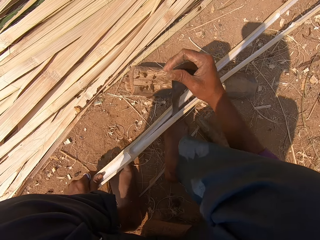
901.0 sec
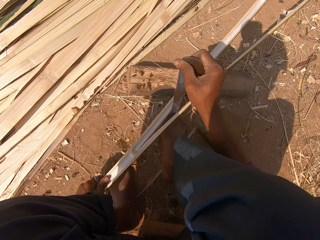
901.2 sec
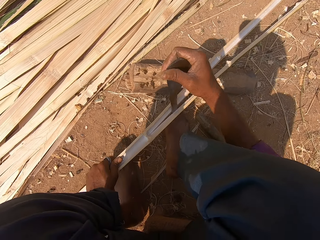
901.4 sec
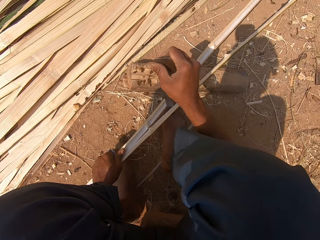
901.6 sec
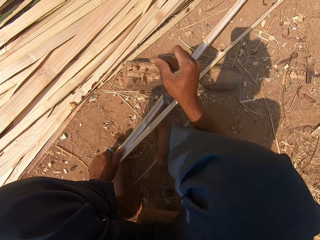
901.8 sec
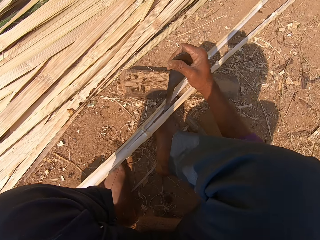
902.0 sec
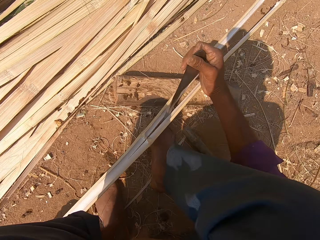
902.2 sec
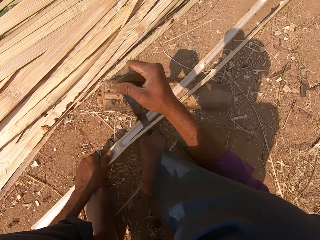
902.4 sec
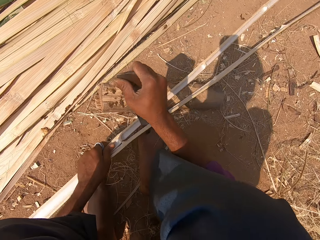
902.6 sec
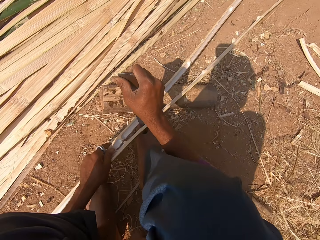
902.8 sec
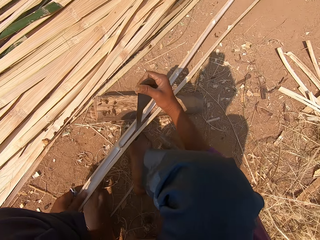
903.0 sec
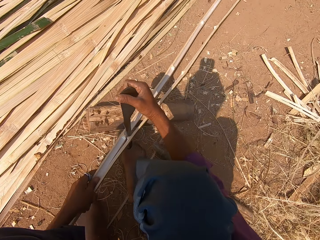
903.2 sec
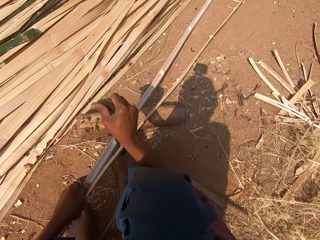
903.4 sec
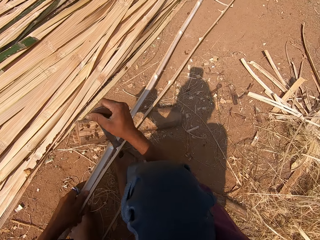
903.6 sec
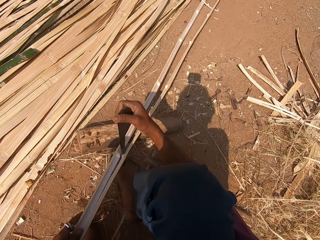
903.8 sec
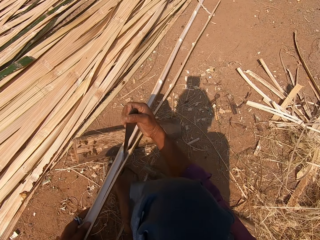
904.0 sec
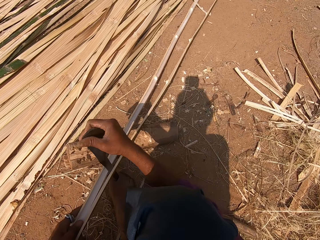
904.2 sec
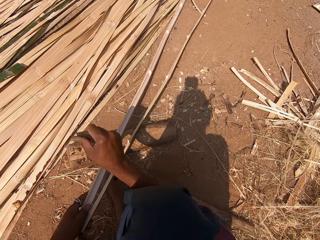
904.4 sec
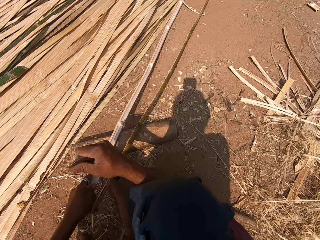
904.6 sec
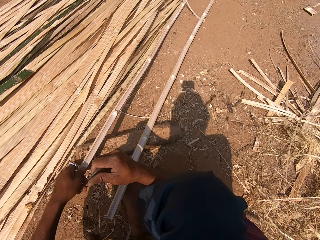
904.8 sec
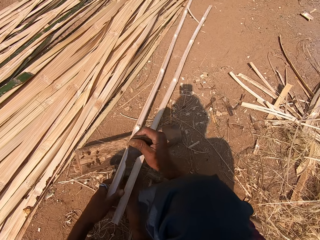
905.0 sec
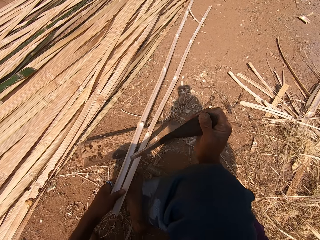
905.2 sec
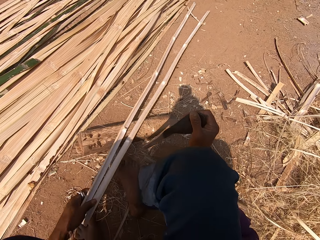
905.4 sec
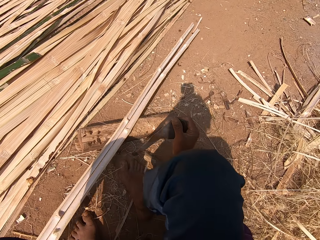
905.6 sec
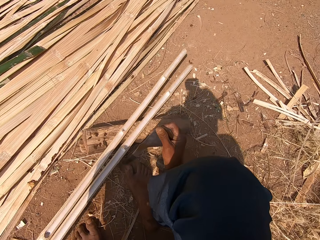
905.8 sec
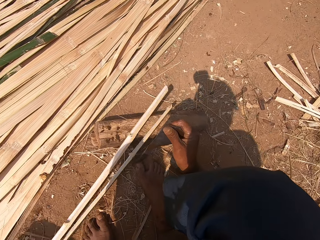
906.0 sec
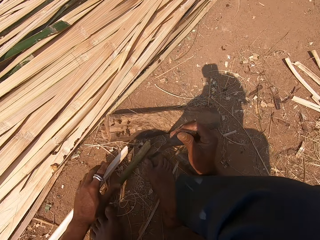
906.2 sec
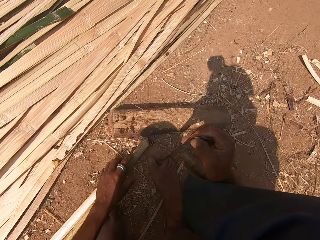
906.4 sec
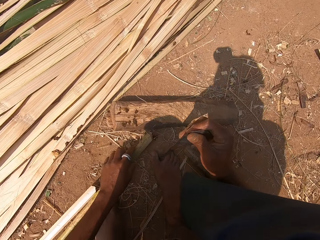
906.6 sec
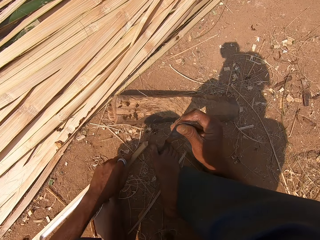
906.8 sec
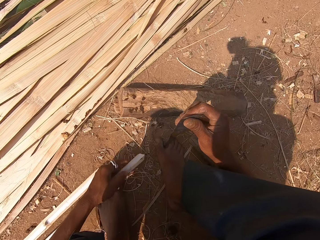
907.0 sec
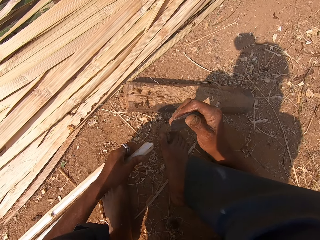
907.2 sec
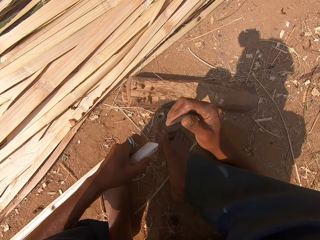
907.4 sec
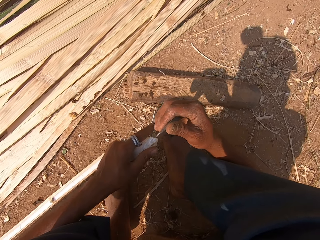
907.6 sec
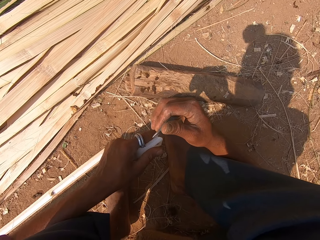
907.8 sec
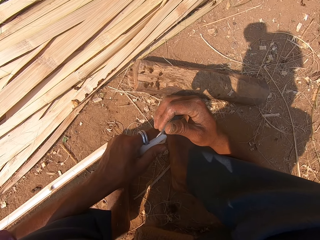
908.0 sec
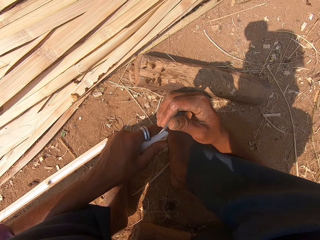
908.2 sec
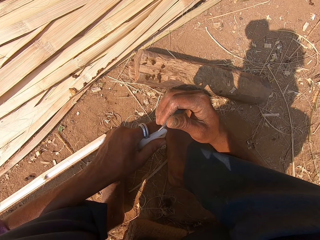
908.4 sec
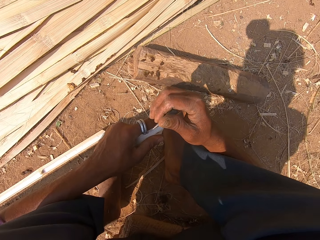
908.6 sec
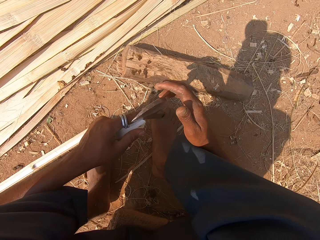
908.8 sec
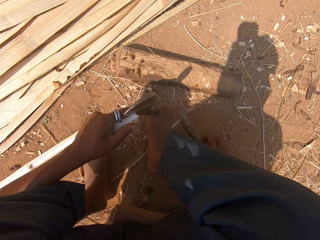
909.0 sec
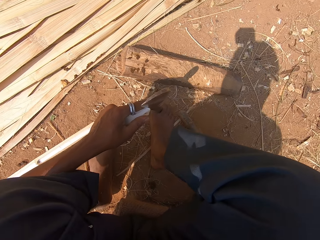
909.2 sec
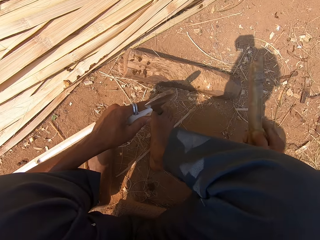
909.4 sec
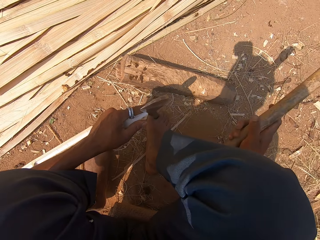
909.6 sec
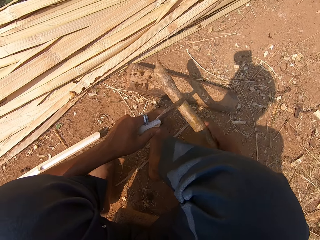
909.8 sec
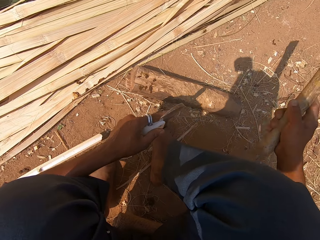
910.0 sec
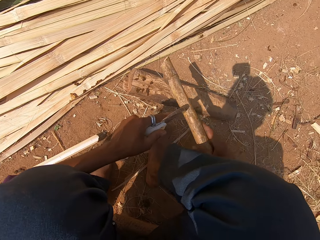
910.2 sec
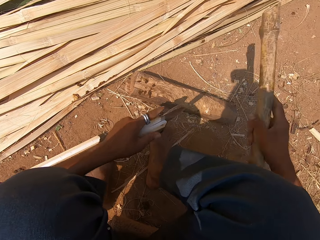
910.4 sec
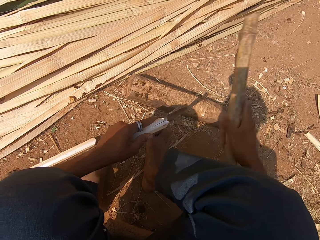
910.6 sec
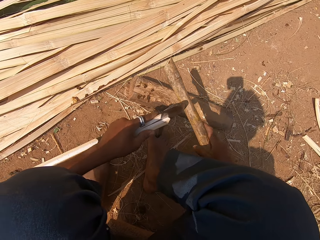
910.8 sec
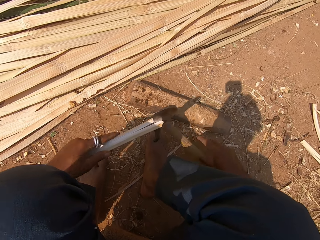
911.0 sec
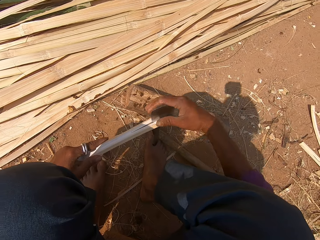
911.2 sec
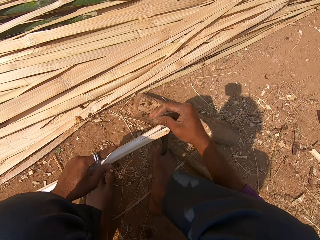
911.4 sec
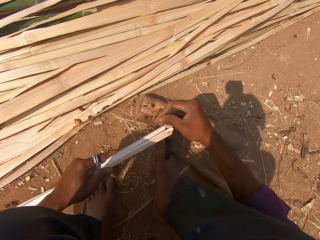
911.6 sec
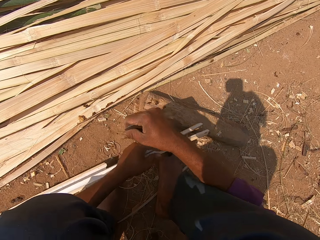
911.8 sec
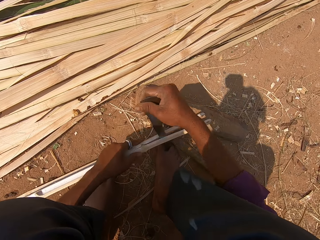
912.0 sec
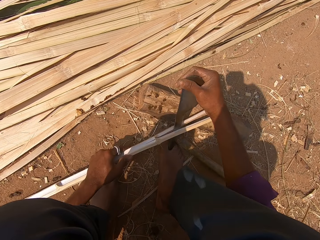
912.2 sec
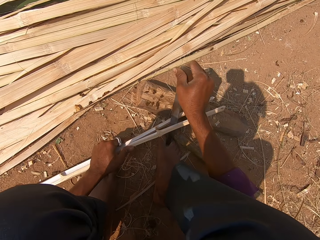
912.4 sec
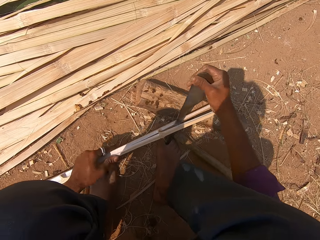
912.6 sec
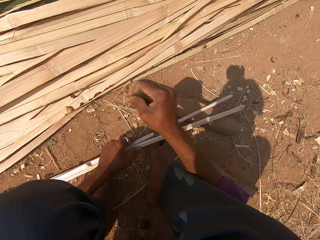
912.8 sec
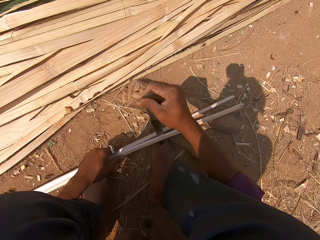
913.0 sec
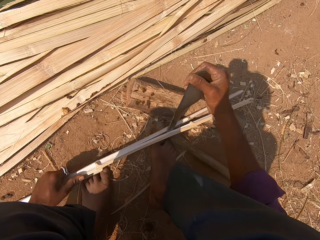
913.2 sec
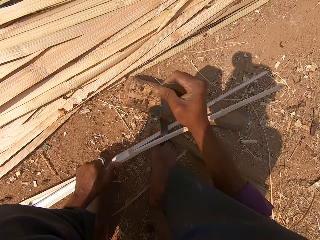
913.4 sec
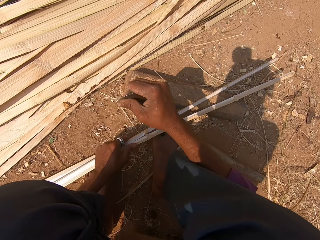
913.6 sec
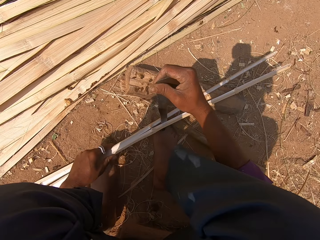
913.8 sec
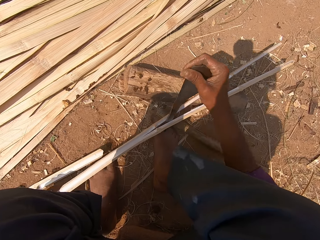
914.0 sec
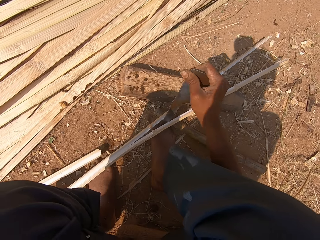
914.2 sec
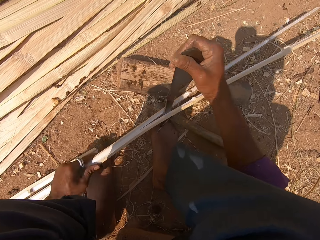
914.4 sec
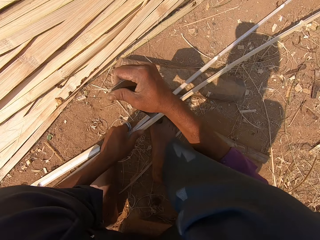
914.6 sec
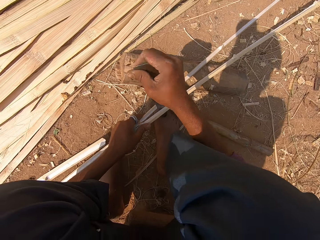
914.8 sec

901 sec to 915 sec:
The camera wearer holds a bamboo stick. They cut the bamboo stick with a machete. They pick up some wood. They hold a stick. They hit the sickle with the wood. They drop the machete. They put the wood down. They cut the bamboo stick with the sickle.

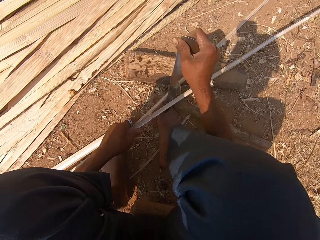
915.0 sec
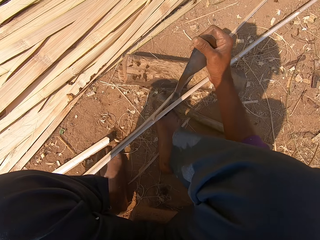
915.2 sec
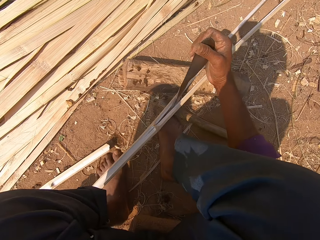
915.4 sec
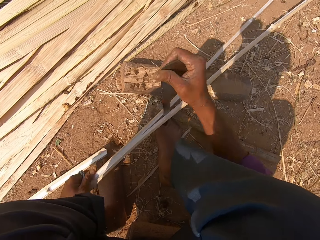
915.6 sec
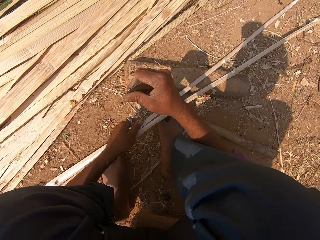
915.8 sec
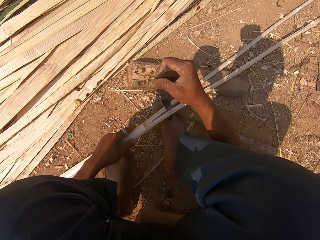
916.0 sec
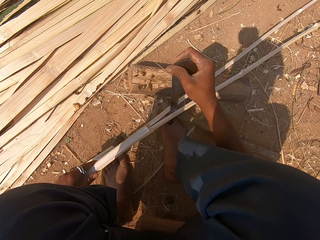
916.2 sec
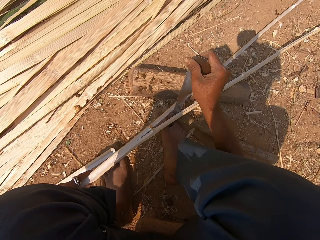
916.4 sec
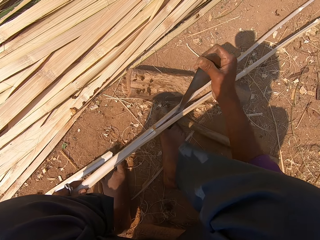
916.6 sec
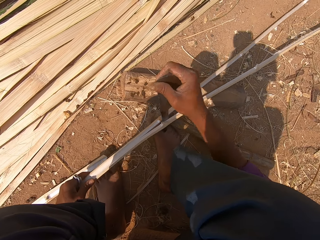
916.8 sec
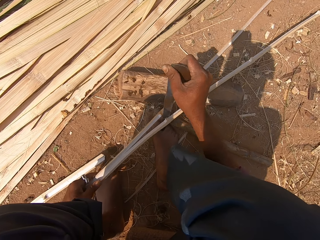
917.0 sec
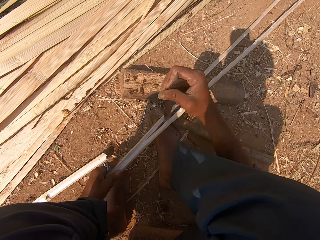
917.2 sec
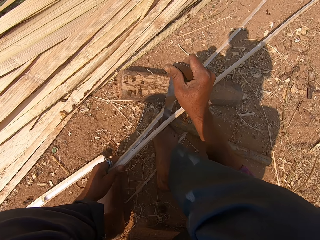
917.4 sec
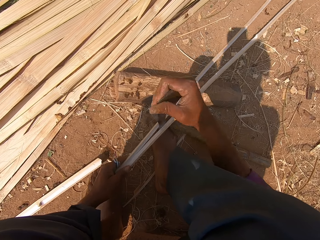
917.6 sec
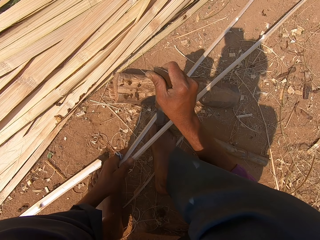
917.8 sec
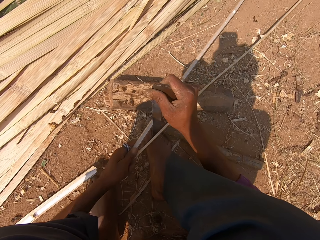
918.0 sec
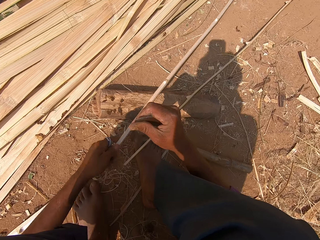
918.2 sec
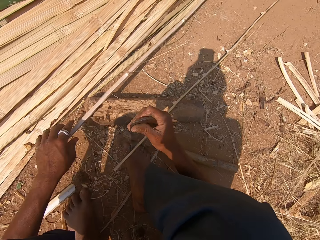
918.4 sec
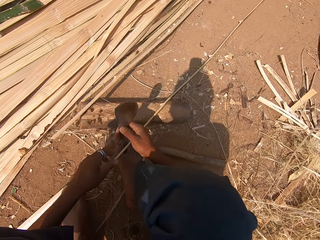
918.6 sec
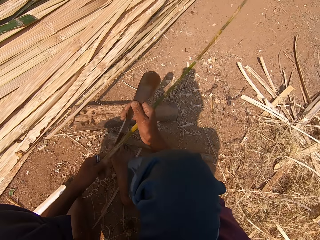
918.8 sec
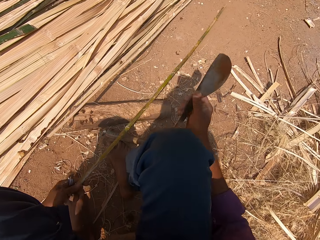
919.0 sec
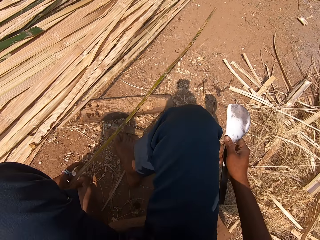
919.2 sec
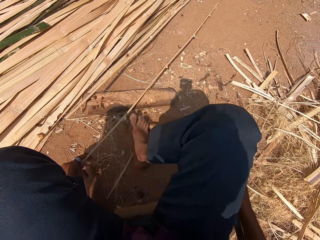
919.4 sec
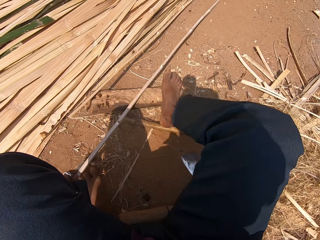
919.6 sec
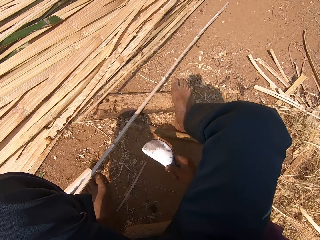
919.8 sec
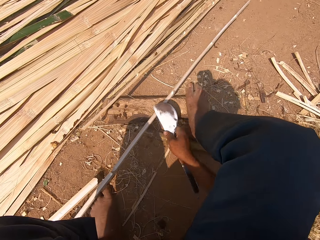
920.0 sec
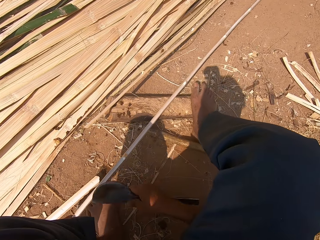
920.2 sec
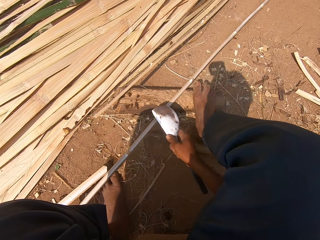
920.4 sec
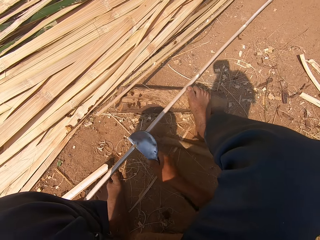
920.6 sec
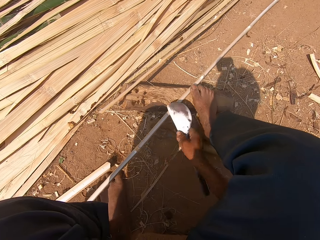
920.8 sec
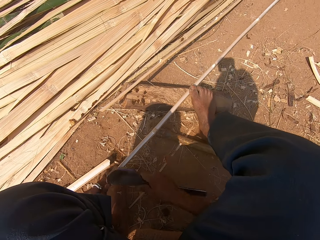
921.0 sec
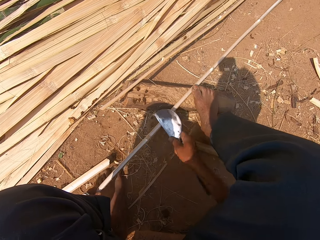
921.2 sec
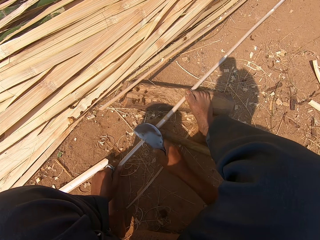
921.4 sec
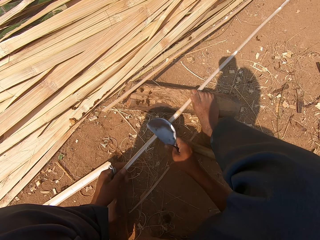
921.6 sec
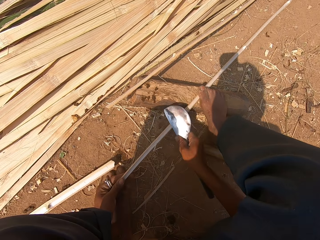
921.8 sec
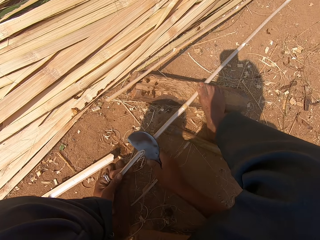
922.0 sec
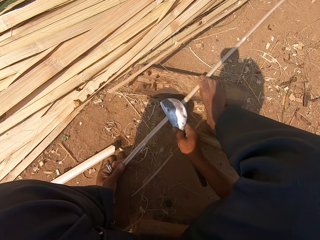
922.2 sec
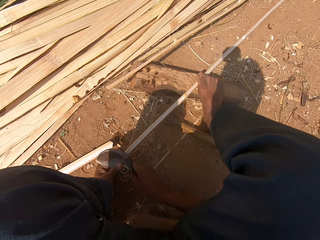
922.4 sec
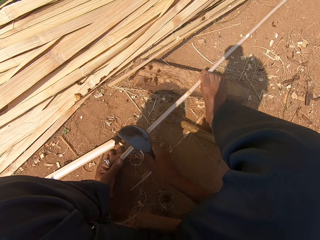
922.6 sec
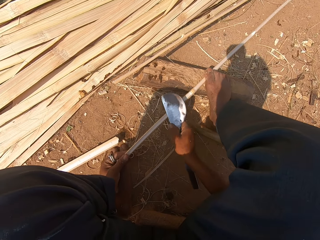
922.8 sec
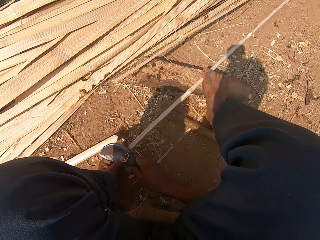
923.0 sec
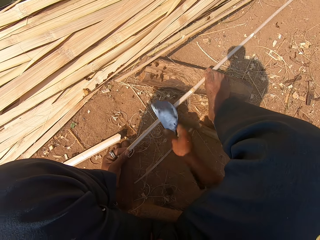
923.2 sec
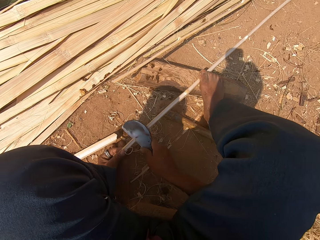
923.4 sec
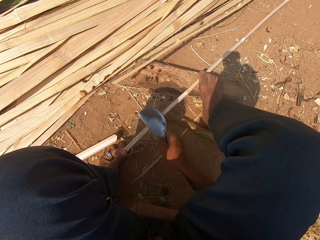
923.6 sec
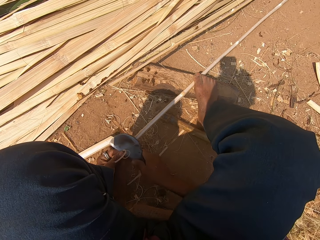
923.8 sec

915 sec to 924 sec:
The camera wearer holds a bamboo stick. They sharpen the bamboo stick. They chop the reed with the sickle.
